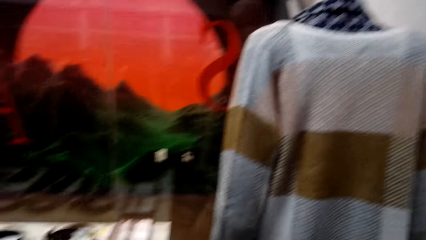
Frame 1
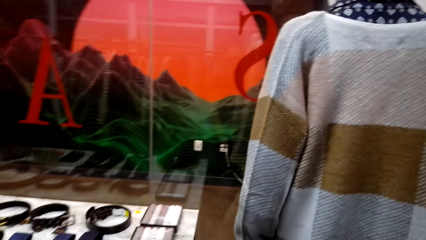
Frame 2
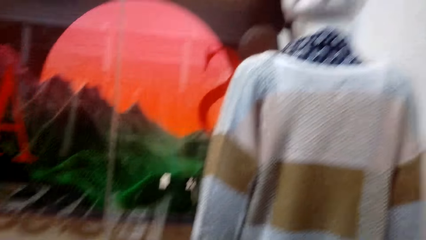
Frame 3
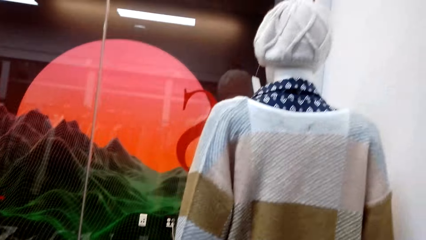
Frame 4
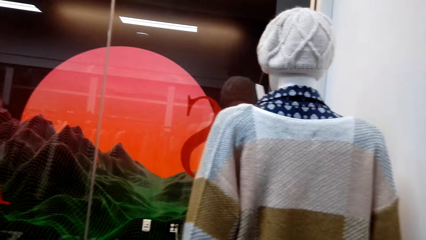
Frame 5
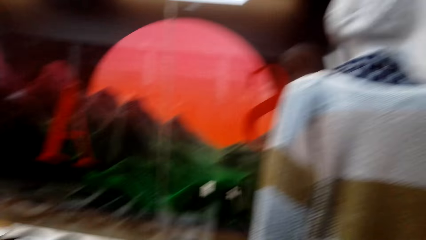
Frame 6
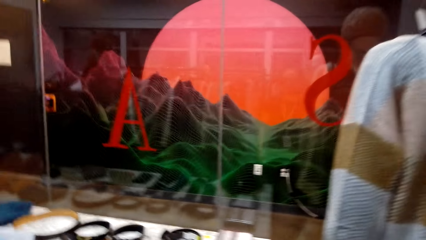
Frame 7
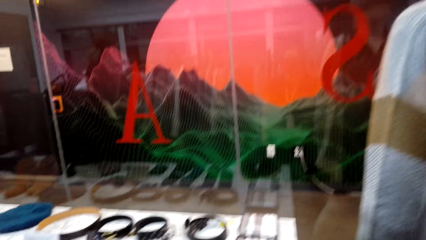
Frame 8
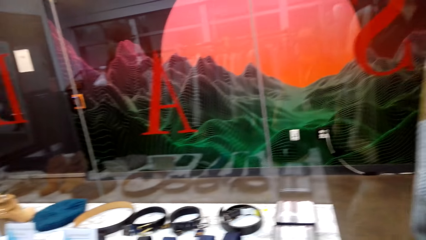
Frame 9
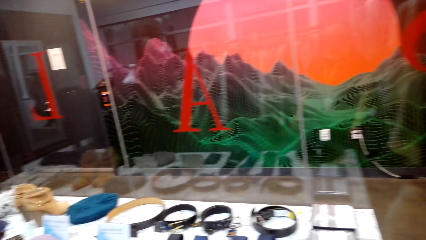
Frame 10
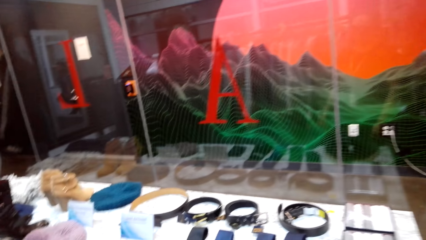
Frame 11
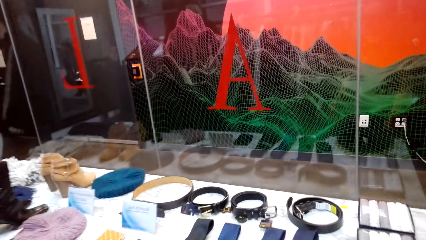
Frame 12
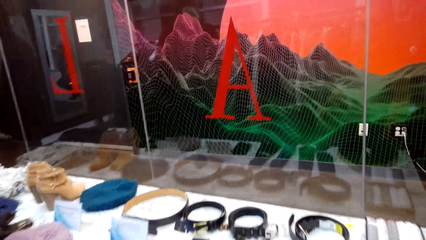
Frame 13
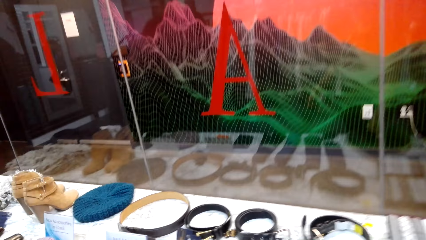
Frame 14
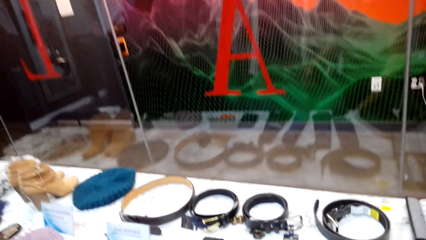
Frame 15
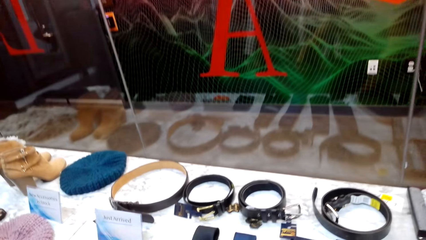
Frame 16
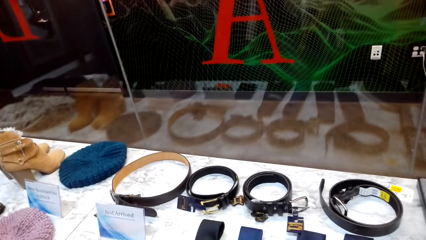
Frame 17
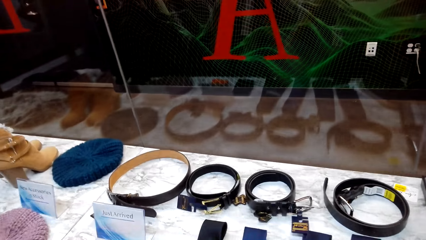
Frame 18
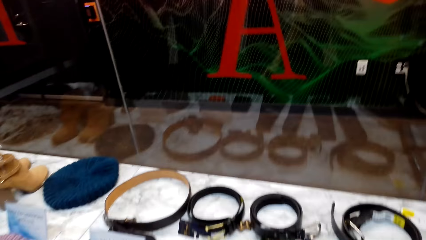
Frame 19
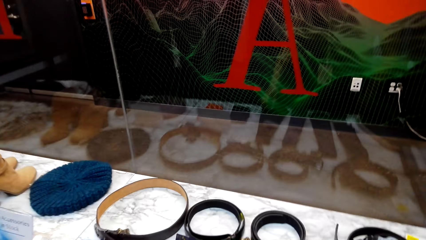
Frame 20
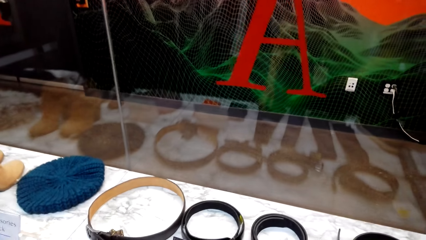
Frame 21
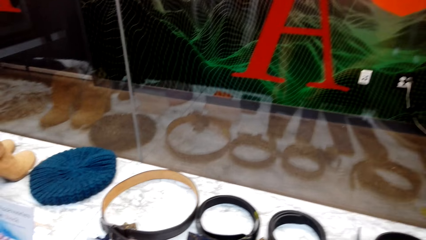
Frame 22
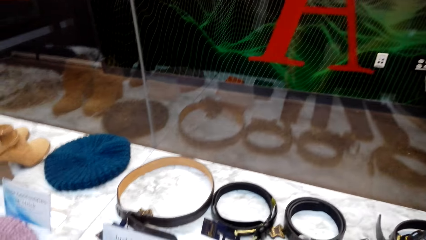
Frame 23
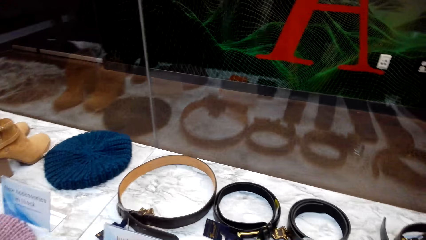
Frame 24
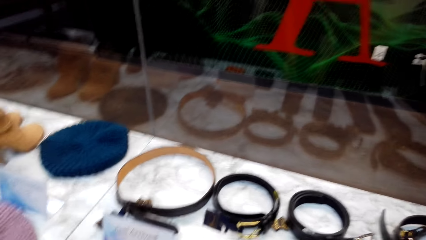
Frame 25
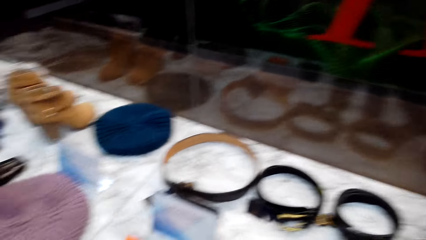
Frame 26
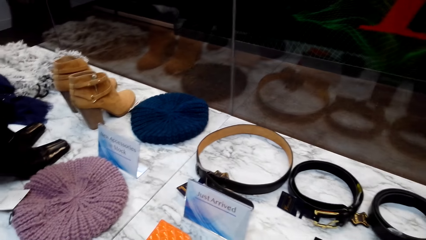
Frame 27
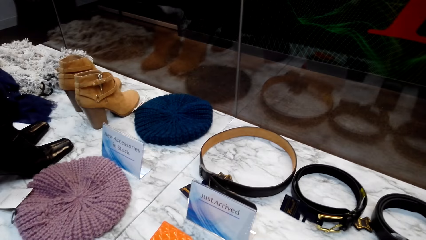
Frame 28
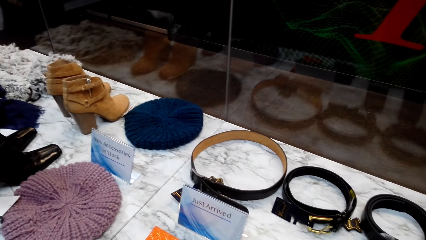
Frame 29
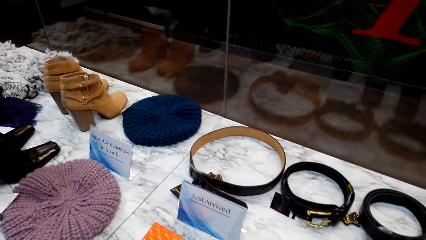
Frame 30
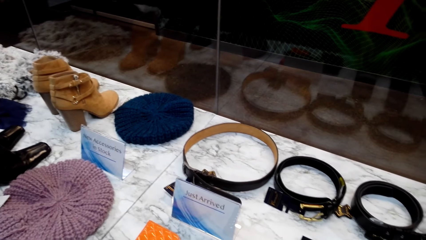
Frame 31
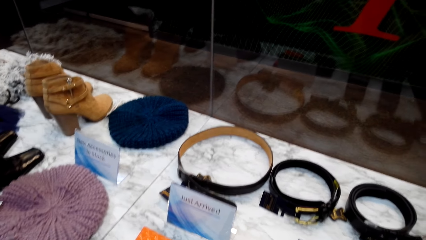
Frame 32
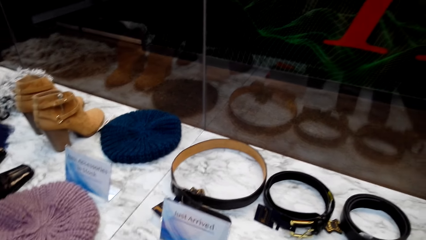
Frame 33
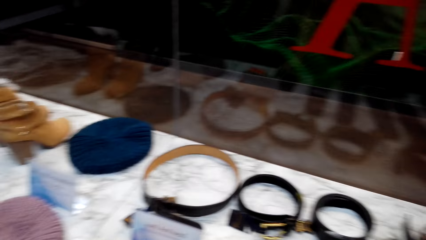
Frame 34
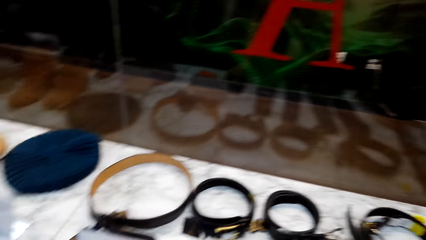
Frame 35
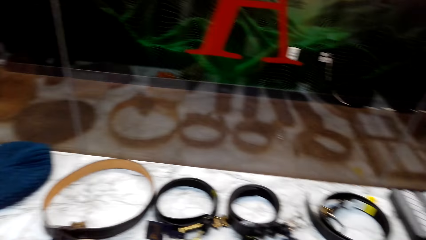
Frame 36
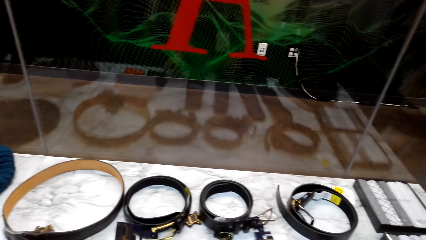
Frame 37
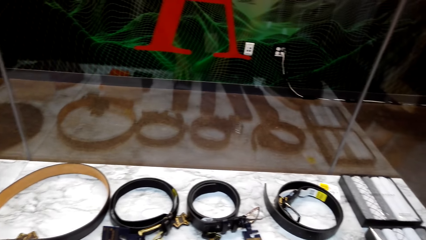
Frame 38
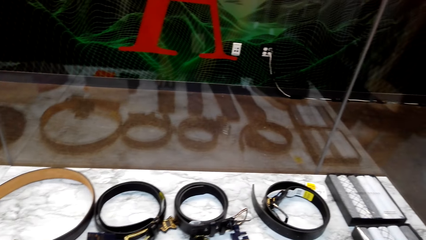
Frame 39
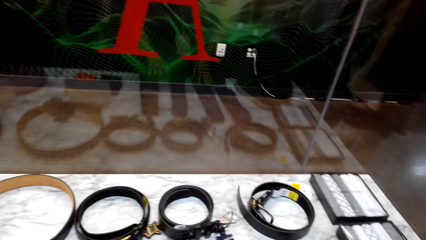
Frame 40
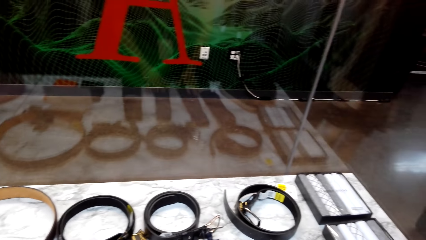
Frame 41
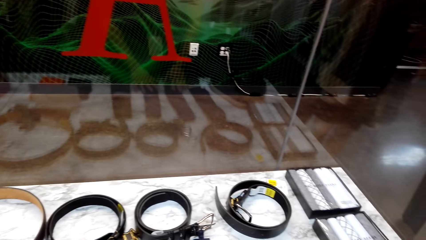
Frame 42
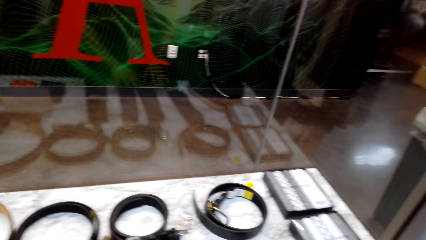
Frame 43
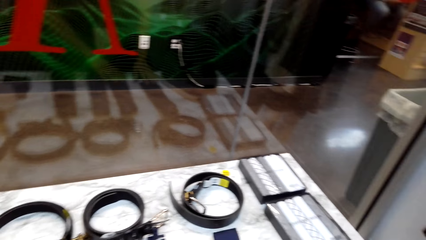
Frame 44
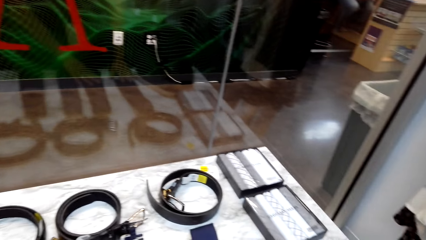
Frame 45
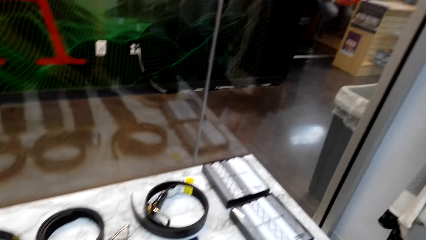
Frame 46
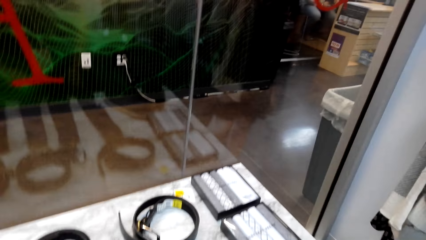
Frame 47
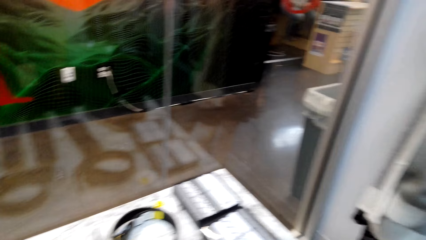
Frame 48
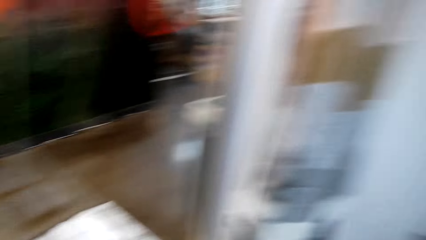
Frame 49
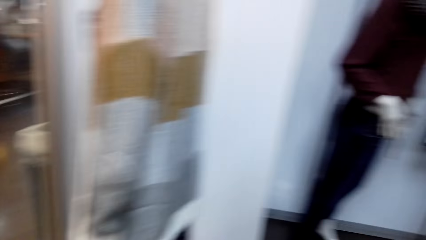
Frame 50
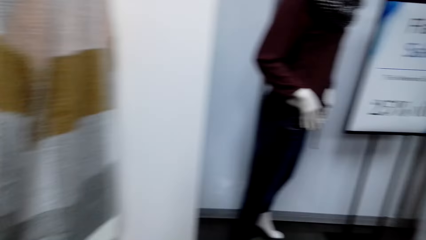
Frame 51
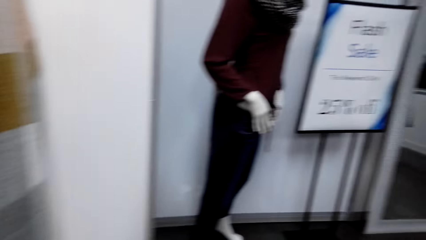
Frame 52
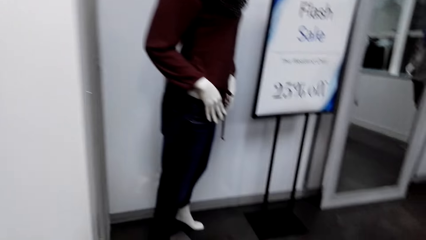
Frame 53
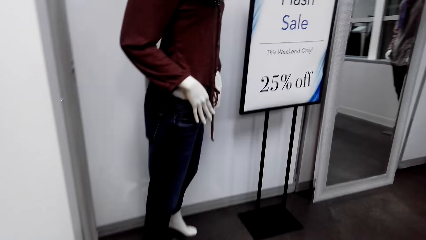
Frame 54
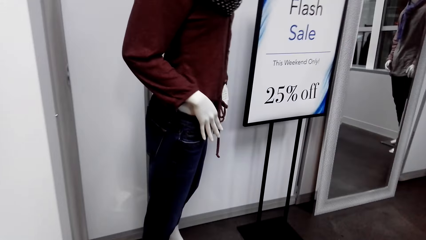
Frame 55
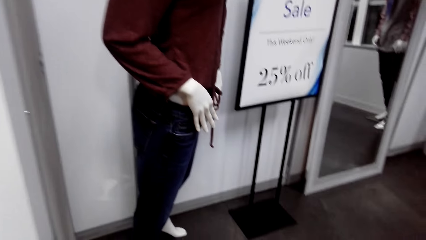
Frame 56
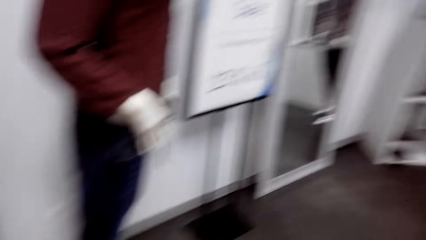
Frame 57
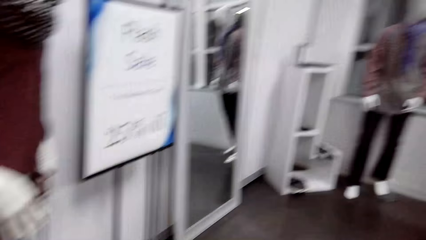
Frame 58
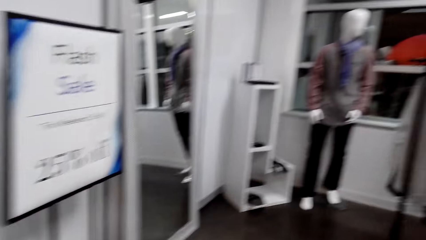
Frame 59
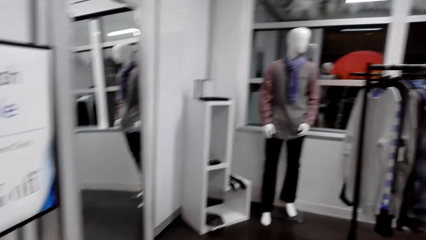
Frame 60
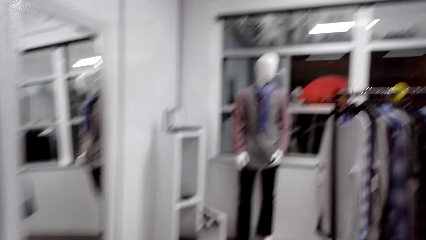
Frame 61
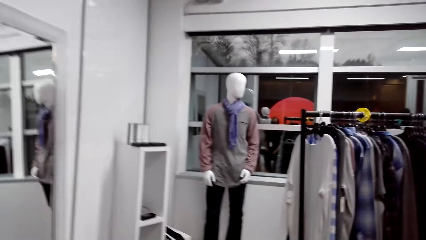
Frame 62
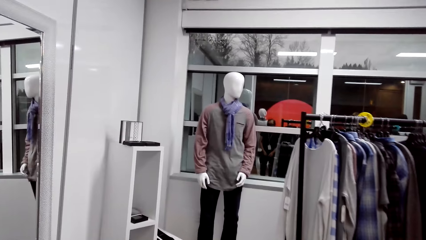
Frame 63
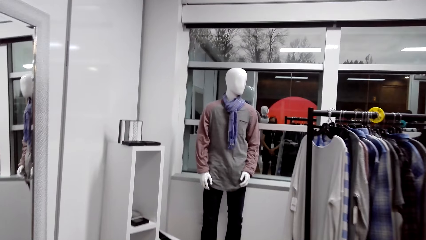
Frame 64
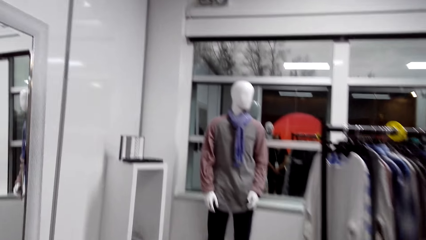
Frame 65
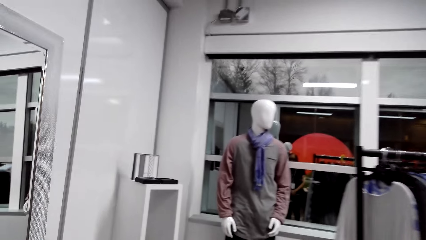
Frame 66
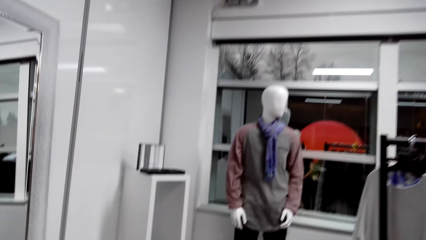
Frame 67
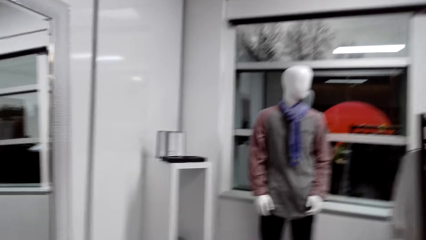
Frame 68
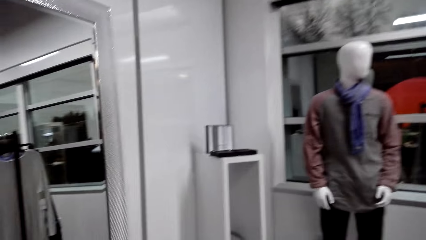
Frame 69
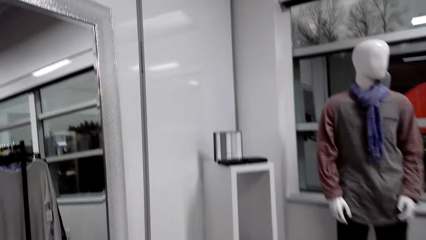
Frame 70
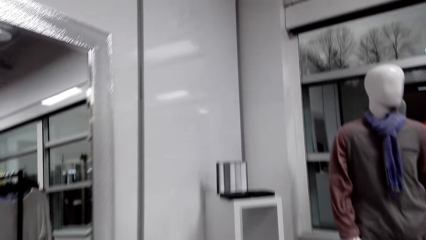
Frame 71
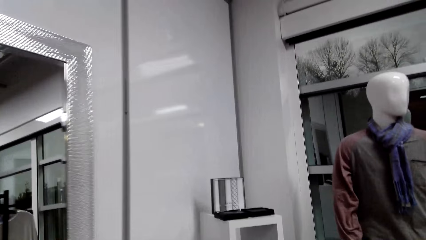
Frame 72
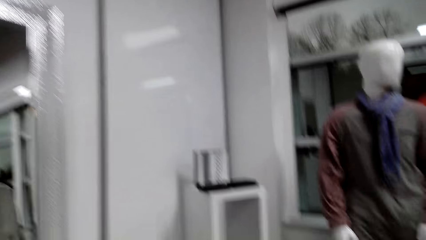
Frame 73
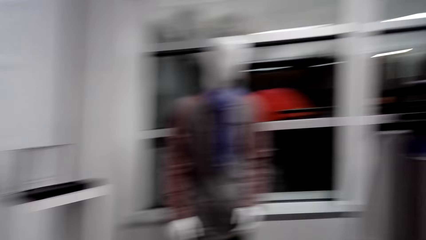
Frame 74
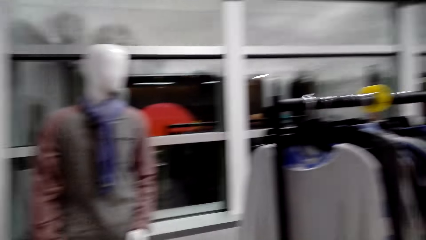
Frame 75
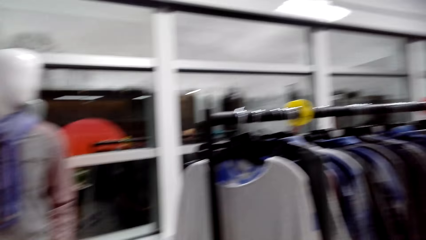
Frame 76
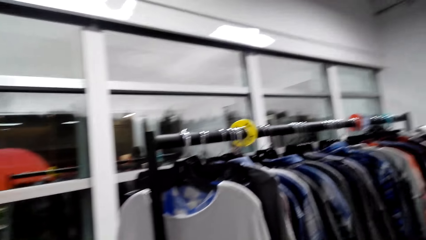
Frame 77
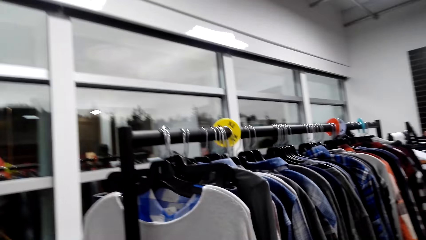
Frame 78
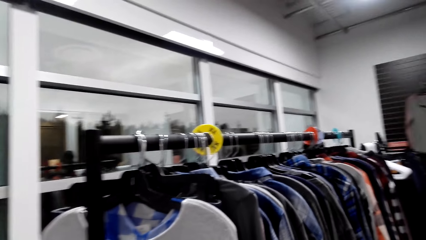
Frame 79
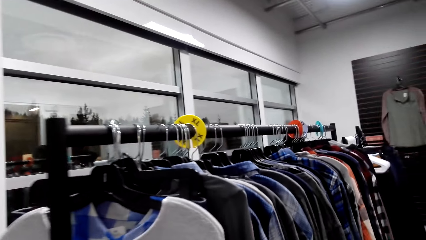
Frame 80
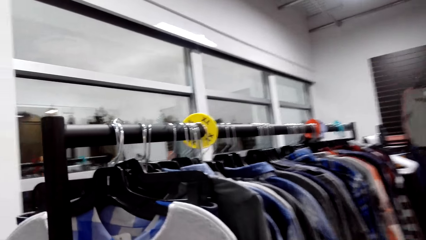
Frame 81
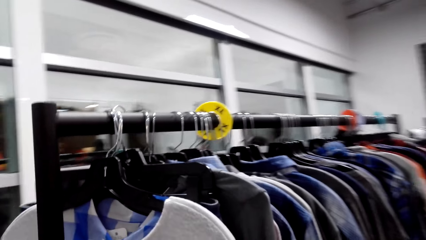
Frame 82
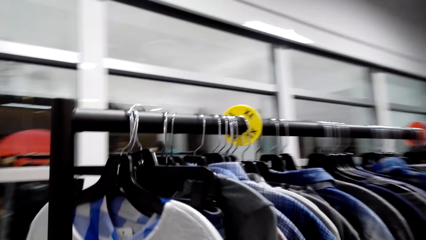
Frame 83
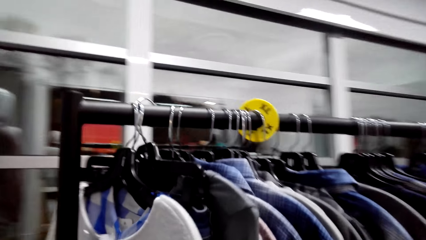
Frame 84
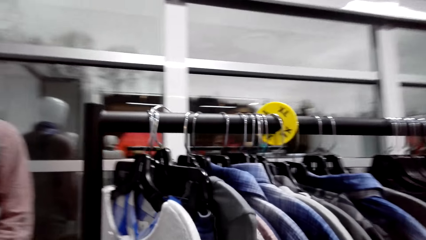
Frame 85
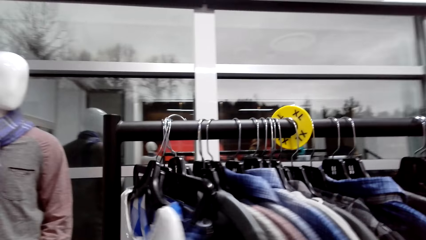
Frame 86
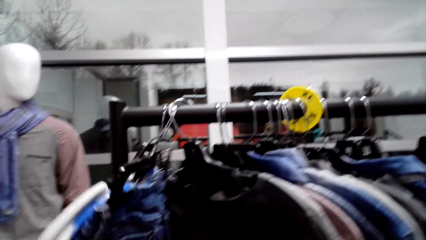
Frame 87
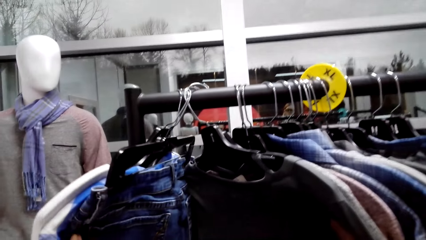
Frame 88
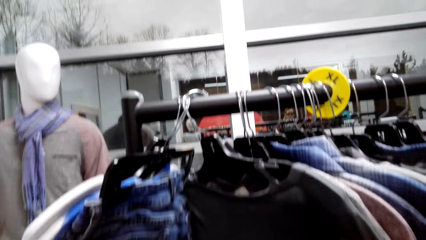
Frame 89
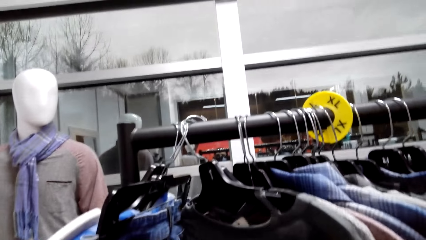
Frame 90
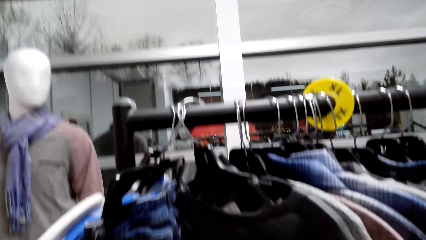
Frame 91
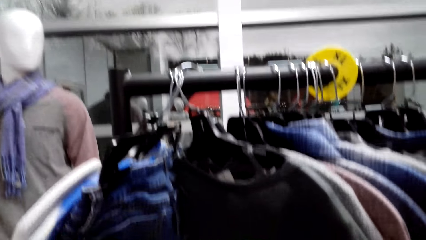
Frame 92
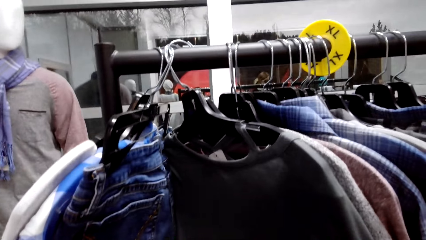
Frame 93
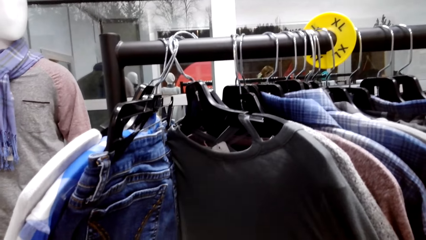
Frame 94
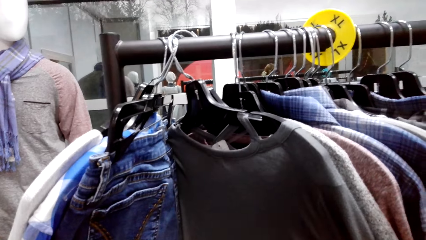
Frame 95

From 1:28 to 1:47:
A woman talks. The camera wearer talks. They walk. They look through the sweaters on the hanger.
